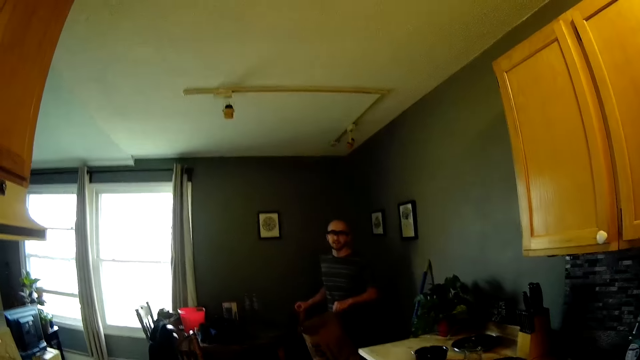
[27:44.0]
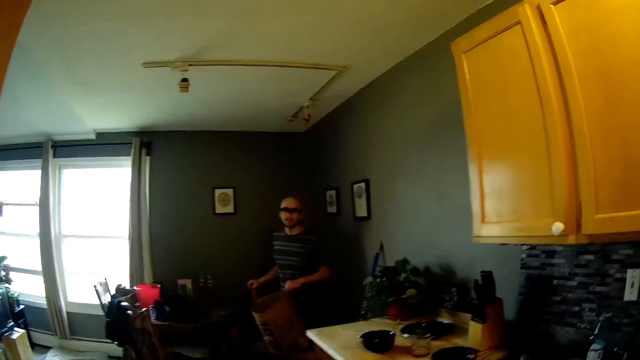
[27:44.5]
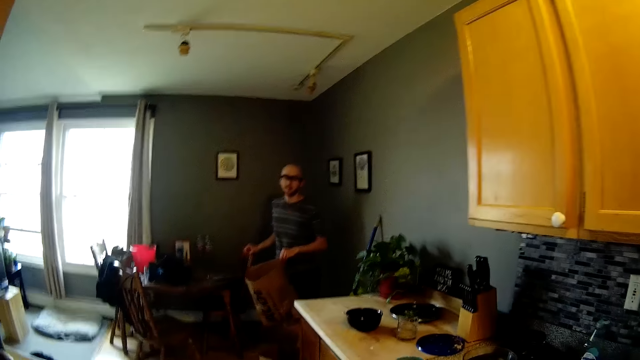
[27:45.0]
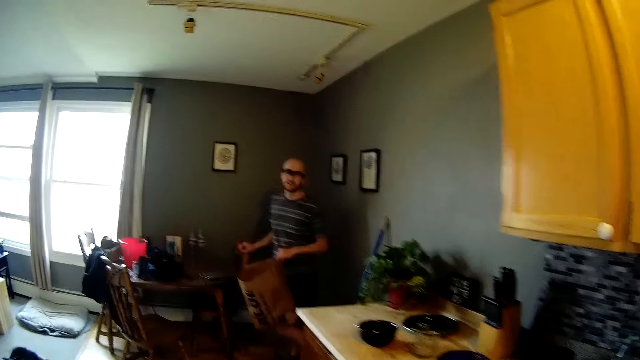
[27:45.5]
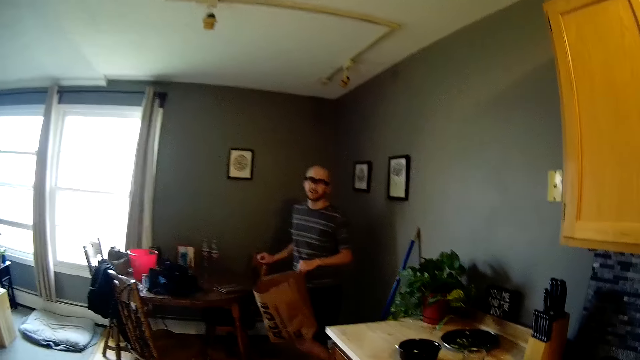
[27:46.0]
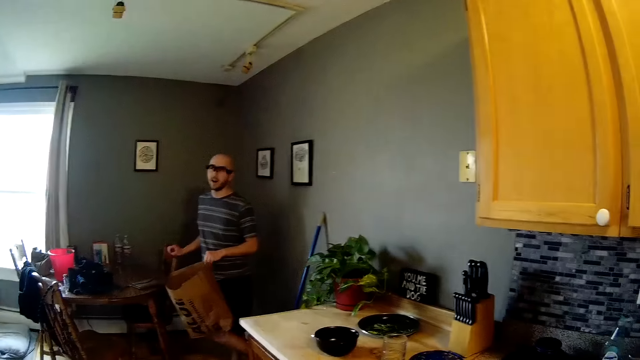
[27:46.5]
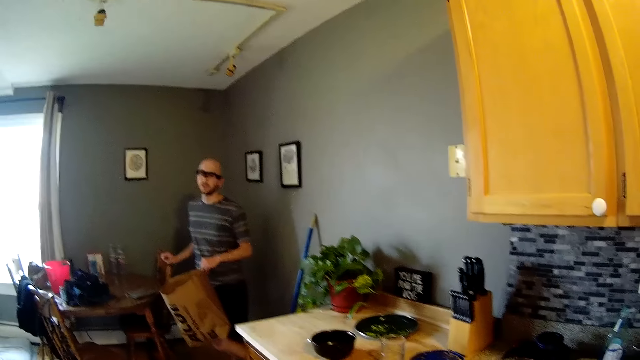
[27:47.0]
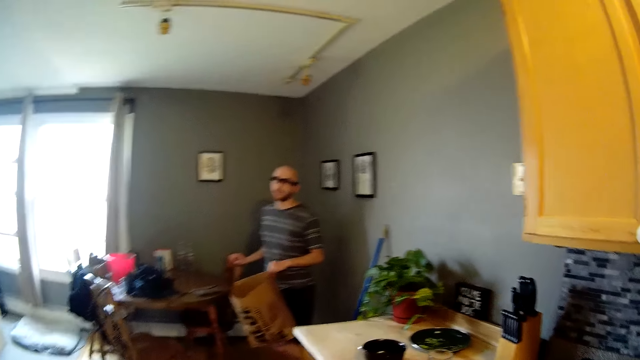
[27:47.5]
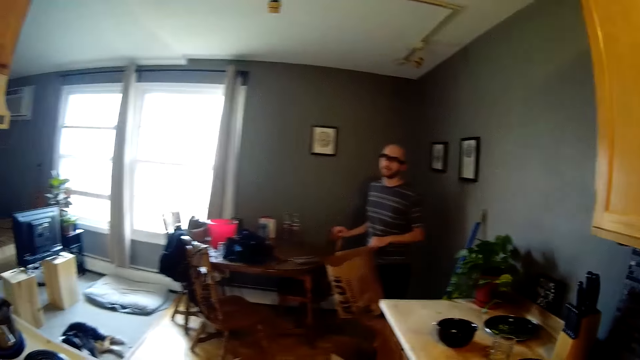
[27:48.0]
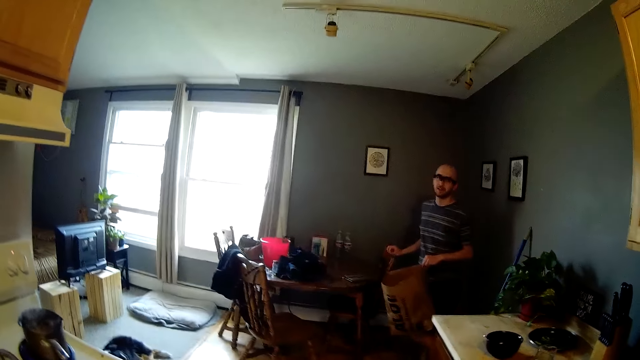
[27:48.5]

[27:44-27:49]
The man holds a paper bag with his left hand.

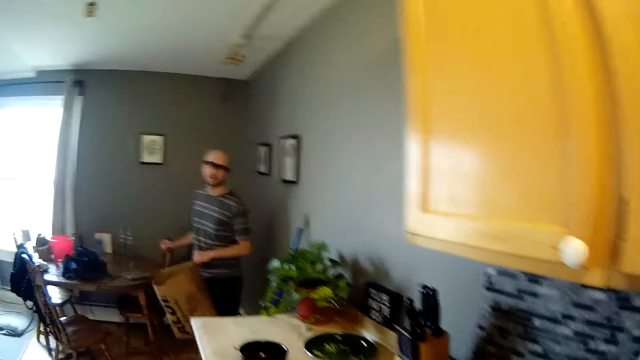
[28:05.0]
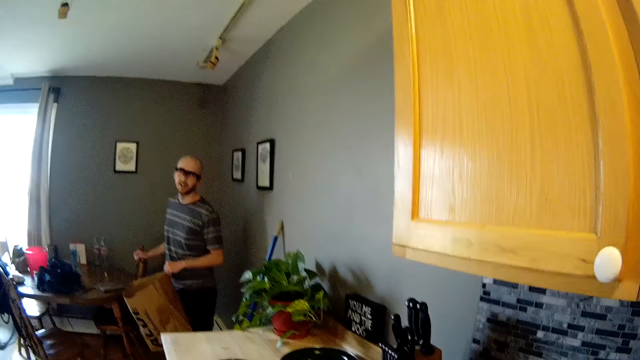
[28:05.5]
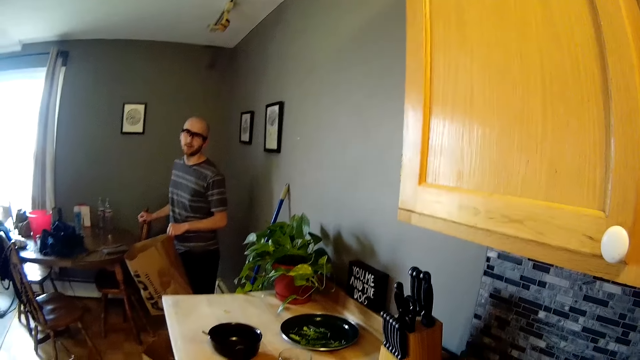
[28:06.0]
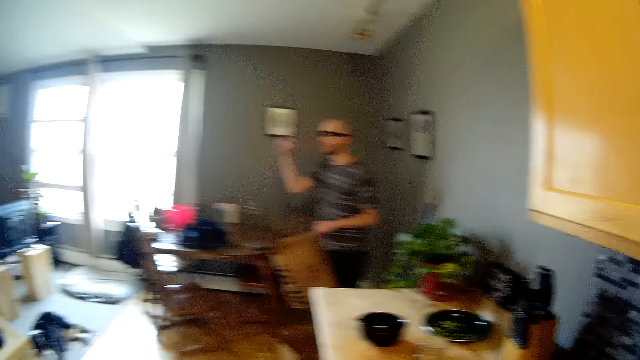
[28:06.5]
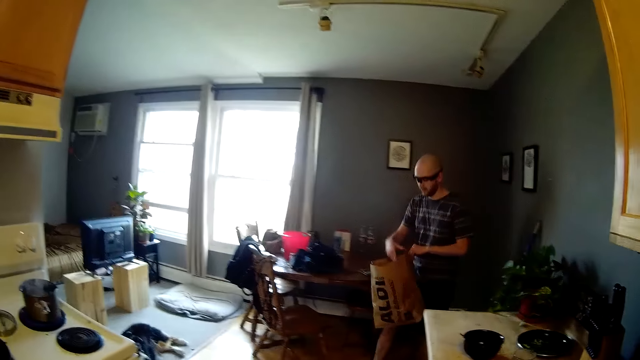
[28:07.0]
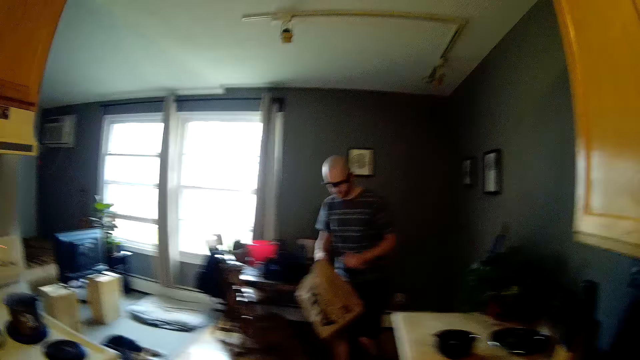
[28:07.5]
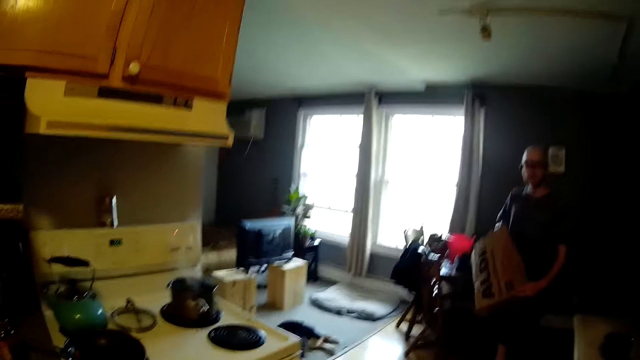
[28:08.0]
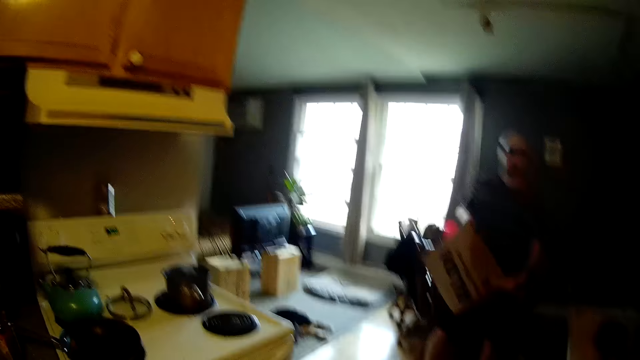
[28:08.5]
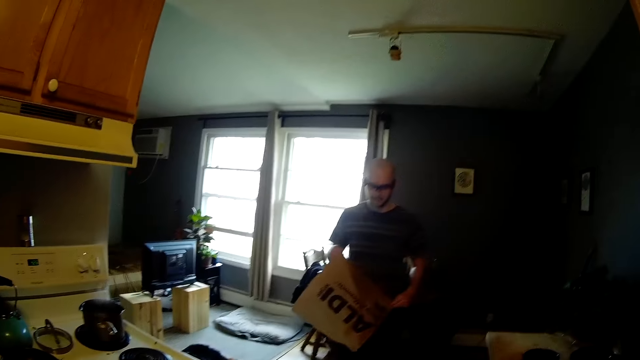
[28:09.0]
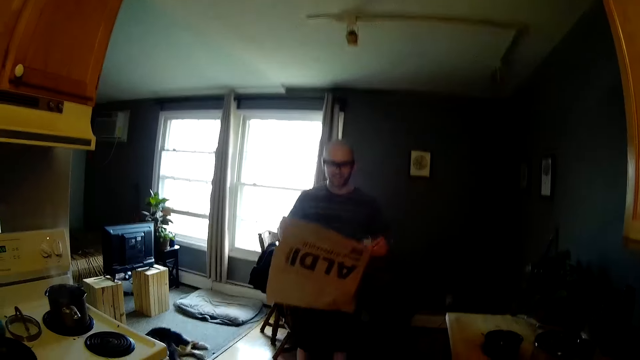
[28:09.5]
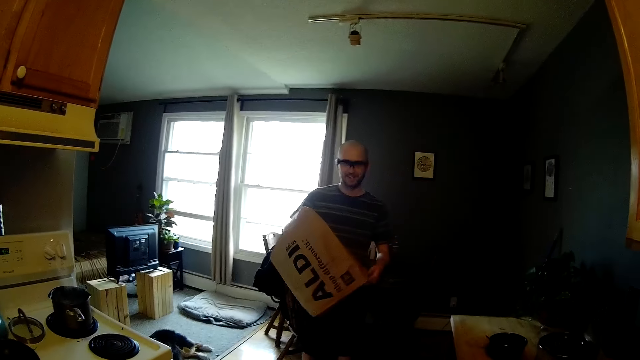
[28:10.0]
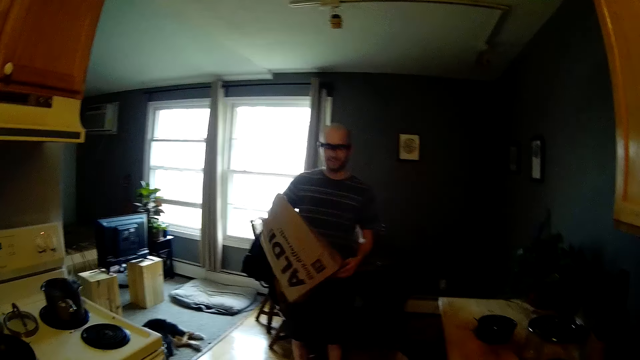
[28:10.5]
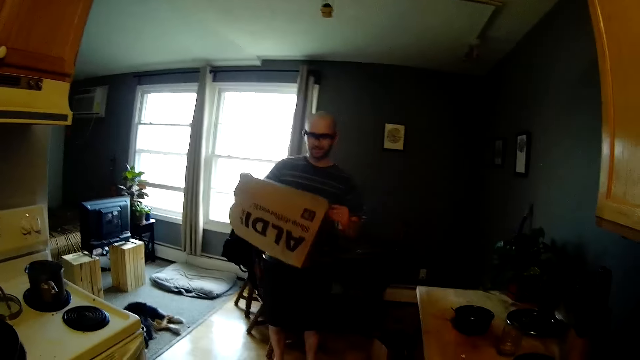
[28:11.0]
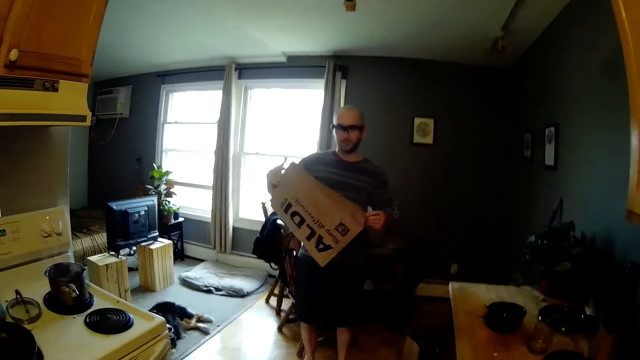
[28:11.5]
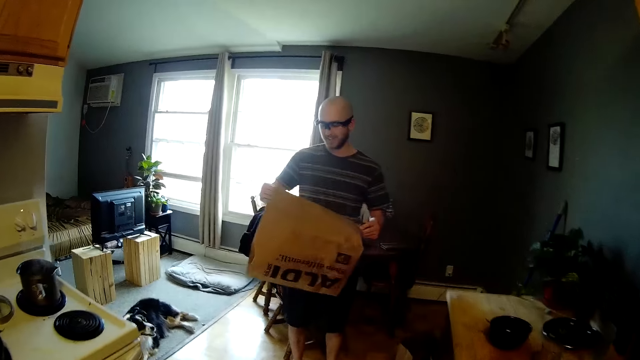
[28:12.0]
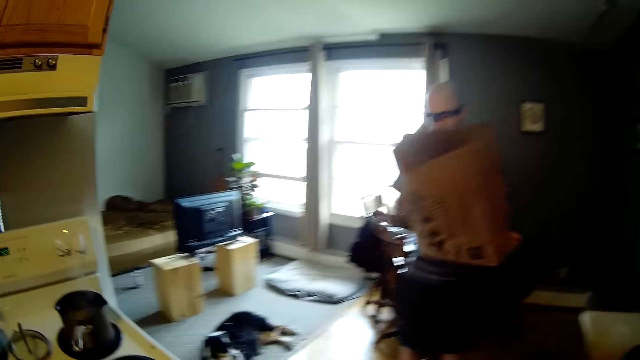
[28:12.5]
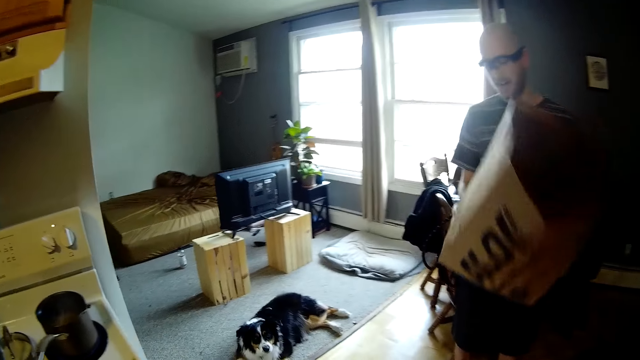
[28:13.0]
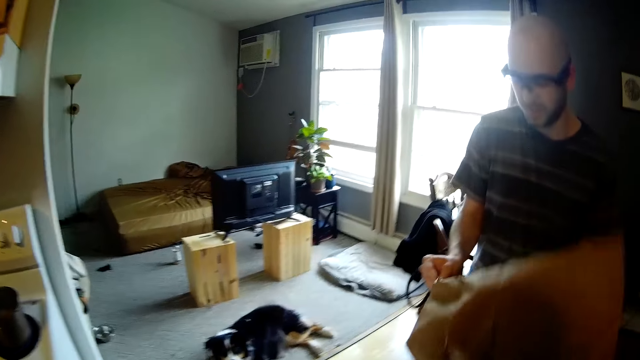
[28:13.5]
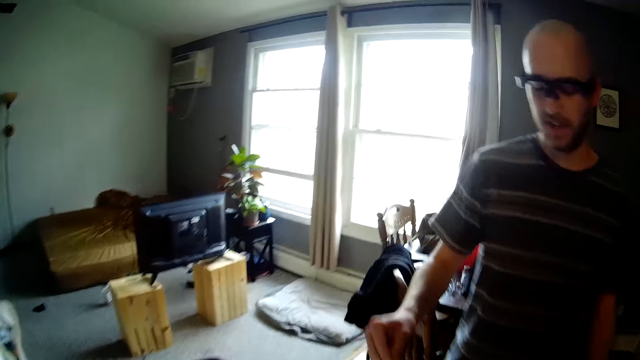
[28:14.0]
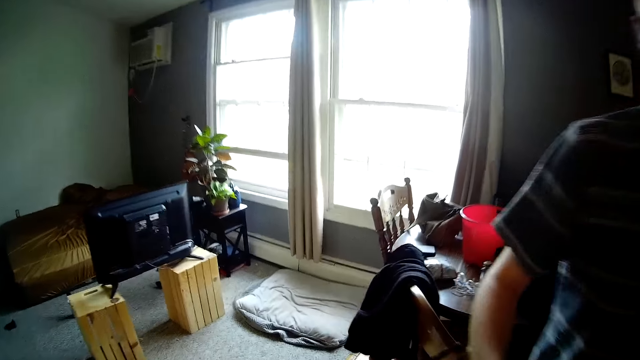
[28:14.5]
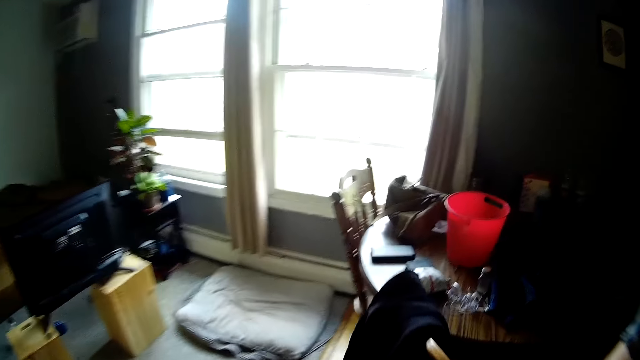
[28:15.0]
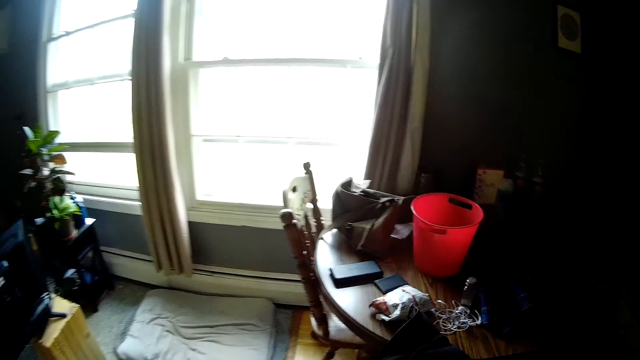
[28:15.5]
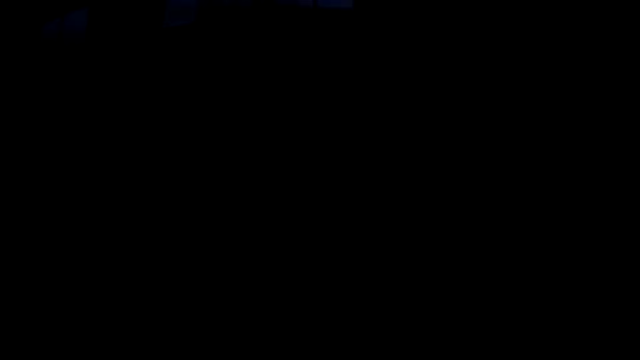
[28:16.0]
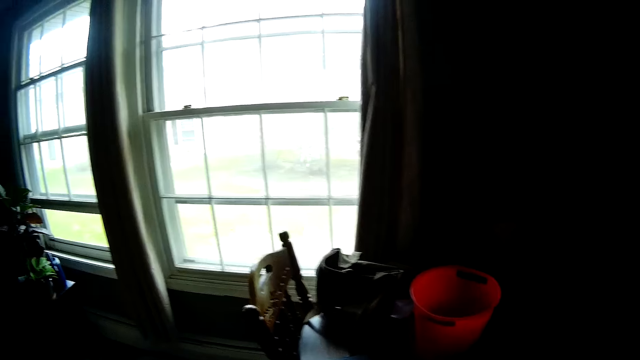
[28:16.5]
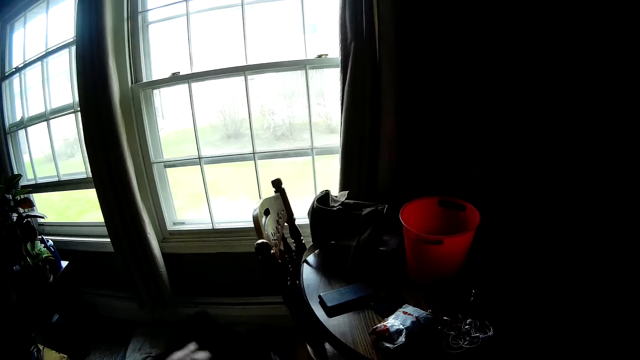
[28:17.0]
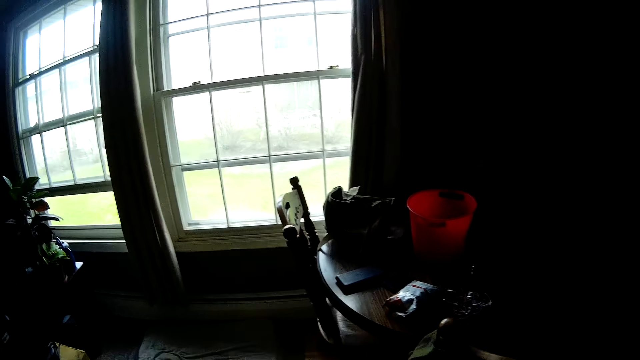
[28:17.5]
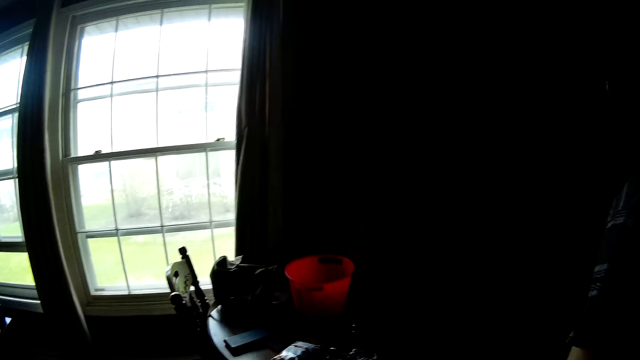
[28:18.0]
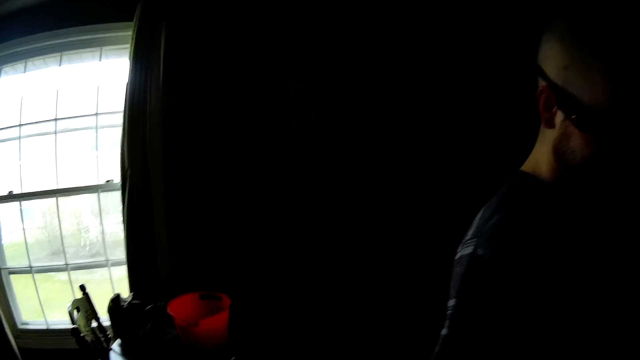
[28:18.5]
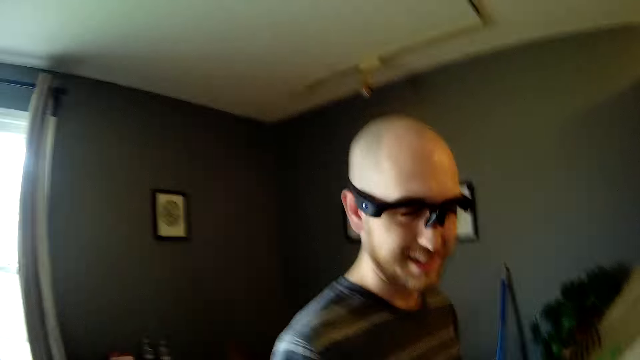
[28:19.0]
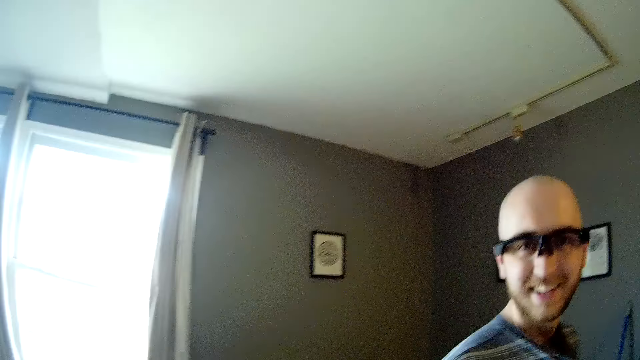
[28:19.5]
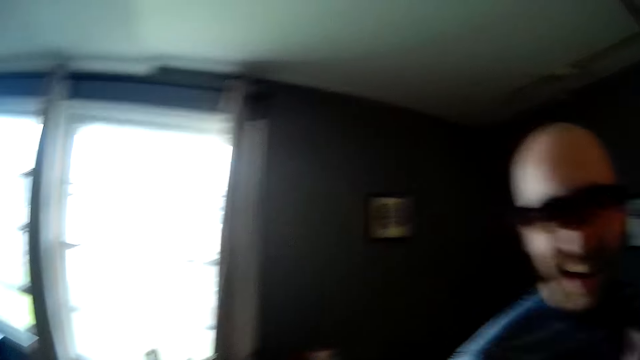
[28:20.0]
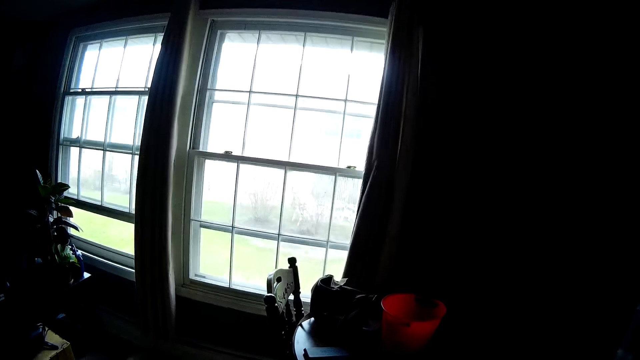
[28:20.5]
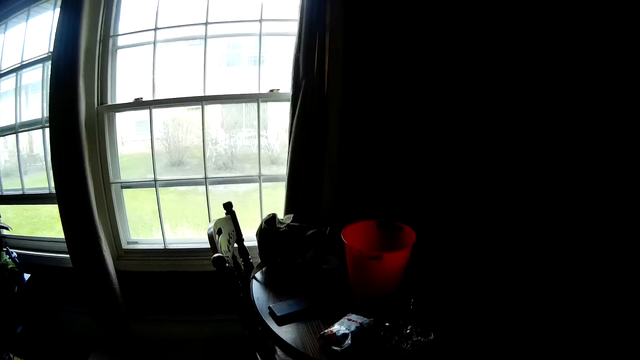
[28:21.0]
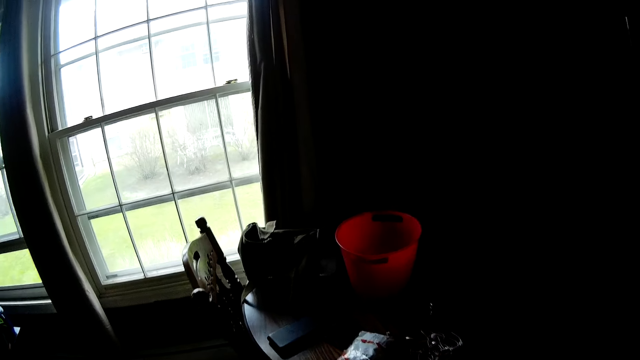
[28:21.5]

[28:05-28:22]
A man holds a paper bag with both hands. The man walks around the house. The camera wearer converses with the man. The man flips the paper bag with both hands. The camera wearer walks around the house. She raises a cloth with her hands. She converses with the man.
